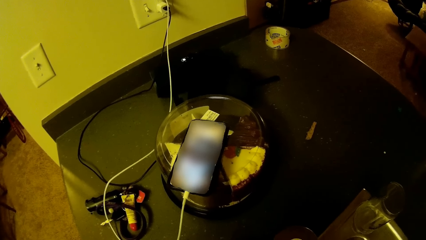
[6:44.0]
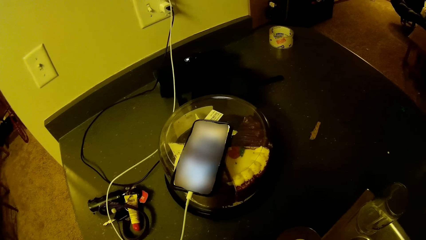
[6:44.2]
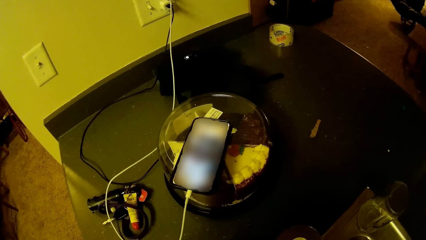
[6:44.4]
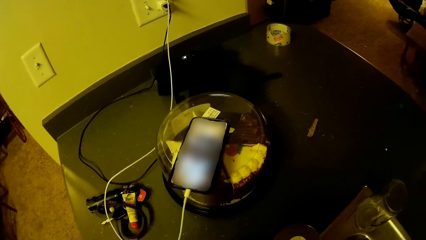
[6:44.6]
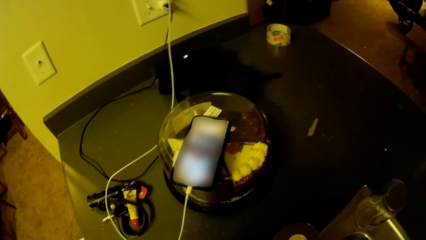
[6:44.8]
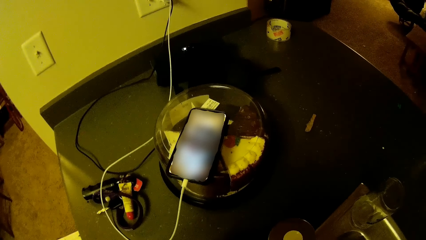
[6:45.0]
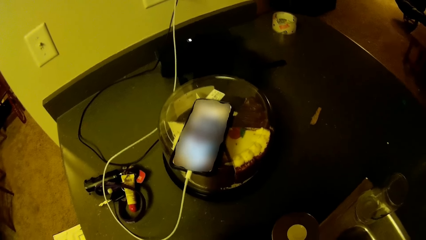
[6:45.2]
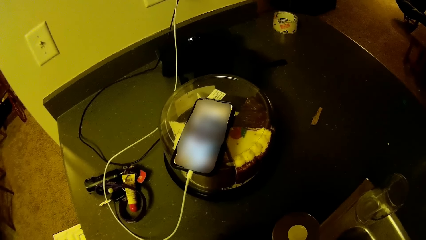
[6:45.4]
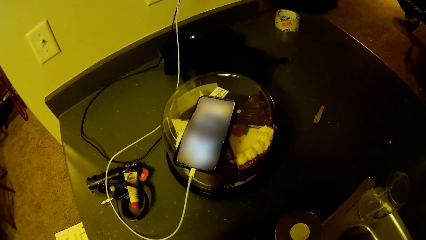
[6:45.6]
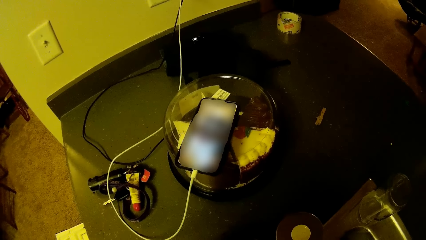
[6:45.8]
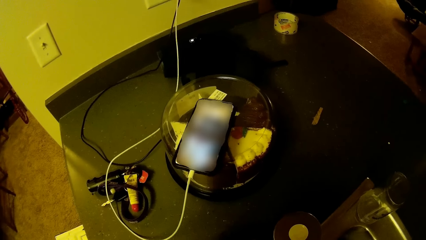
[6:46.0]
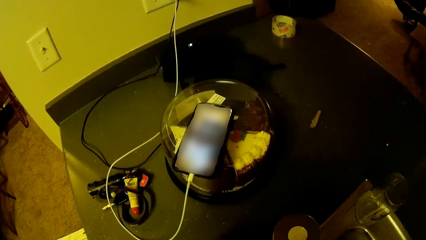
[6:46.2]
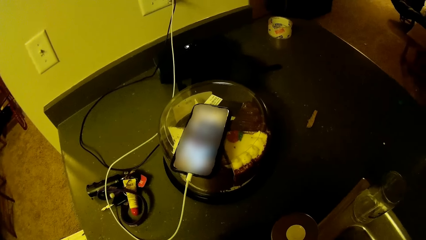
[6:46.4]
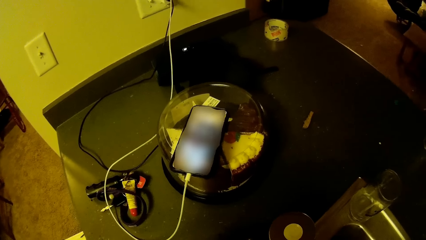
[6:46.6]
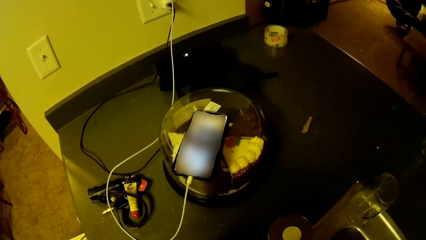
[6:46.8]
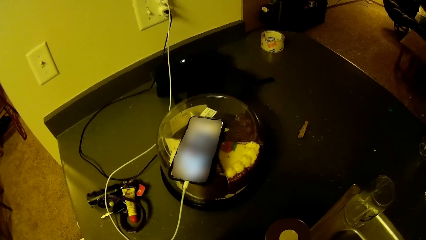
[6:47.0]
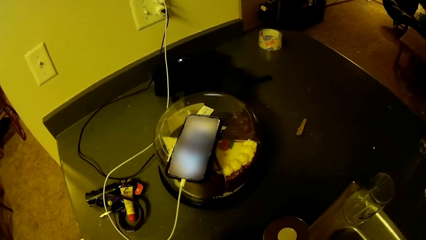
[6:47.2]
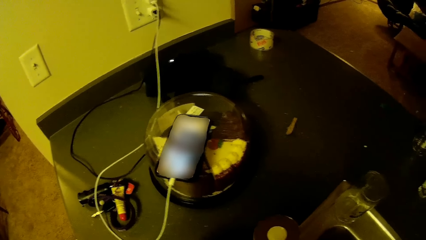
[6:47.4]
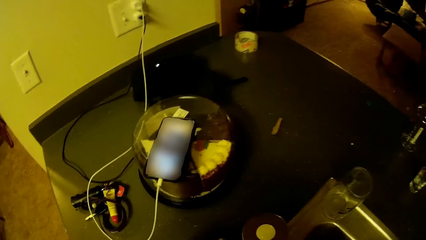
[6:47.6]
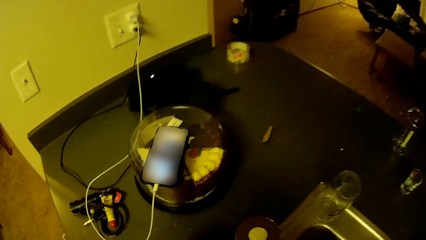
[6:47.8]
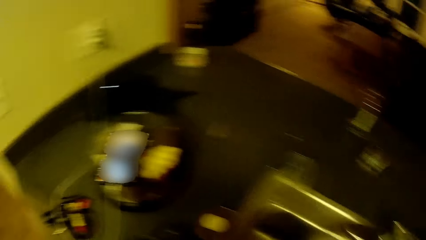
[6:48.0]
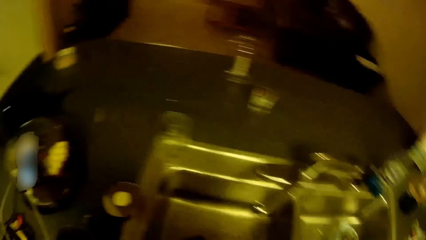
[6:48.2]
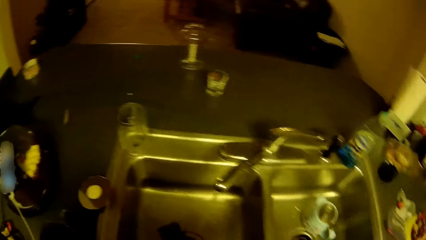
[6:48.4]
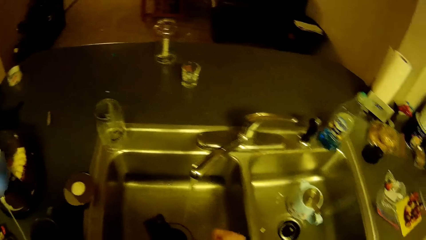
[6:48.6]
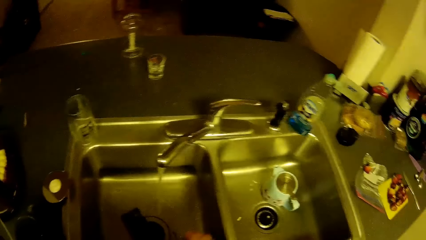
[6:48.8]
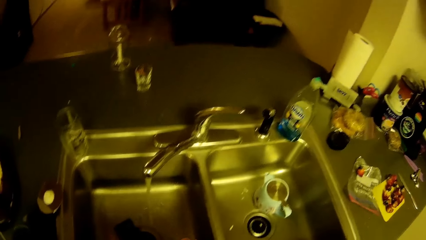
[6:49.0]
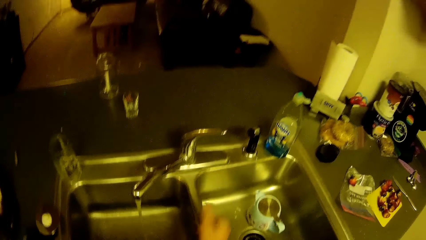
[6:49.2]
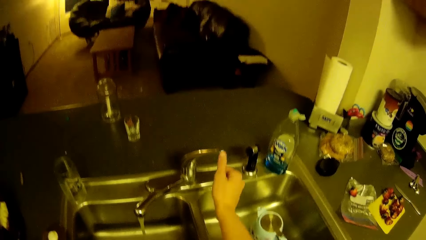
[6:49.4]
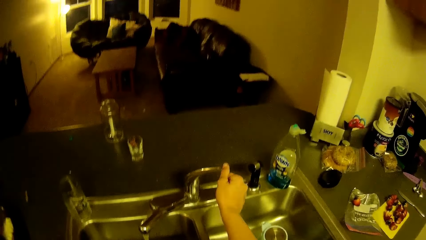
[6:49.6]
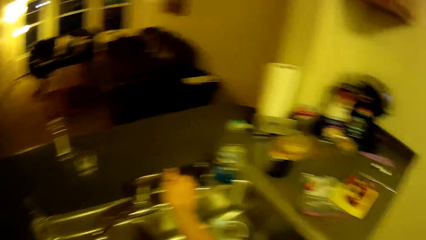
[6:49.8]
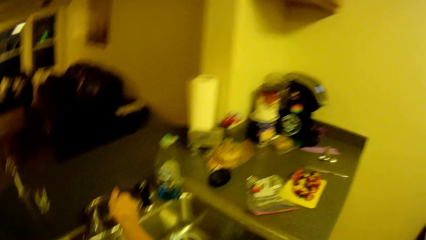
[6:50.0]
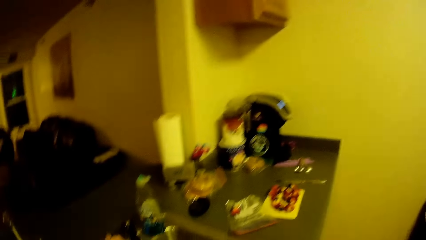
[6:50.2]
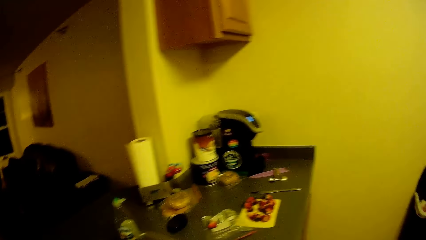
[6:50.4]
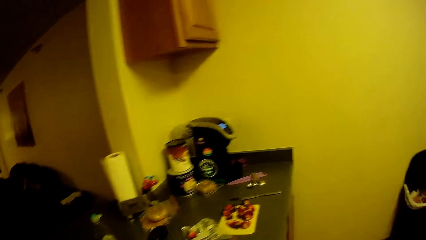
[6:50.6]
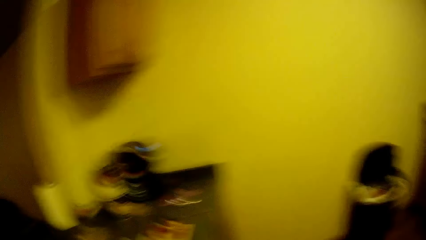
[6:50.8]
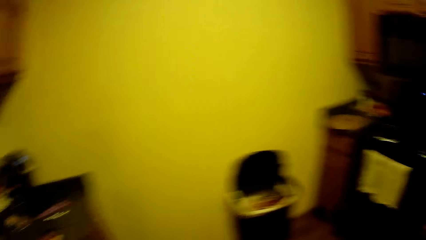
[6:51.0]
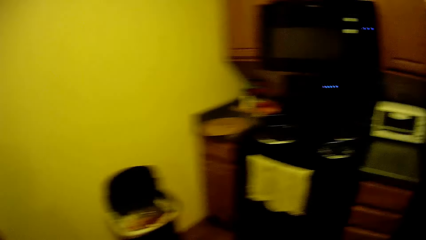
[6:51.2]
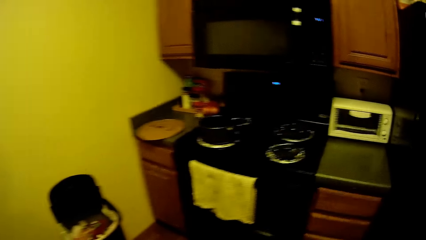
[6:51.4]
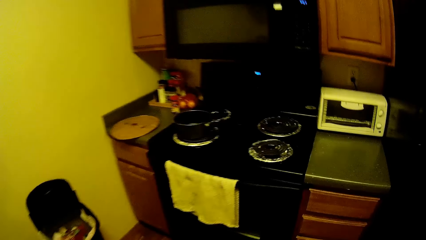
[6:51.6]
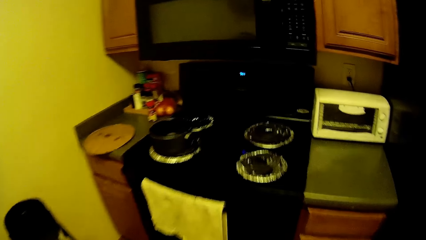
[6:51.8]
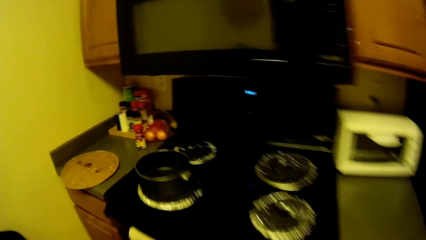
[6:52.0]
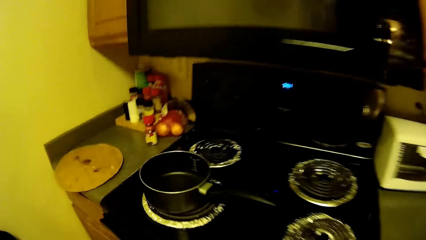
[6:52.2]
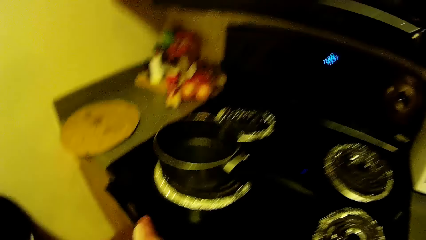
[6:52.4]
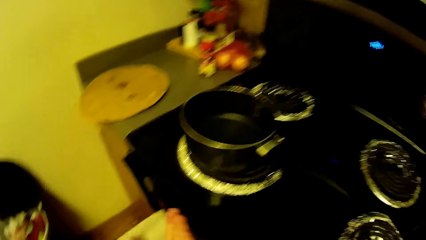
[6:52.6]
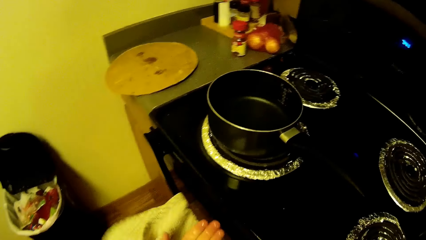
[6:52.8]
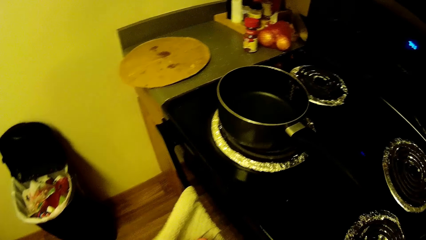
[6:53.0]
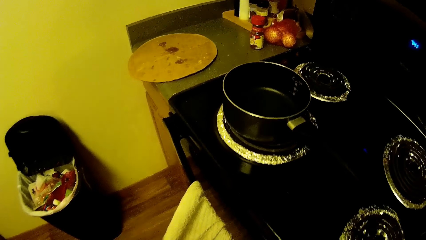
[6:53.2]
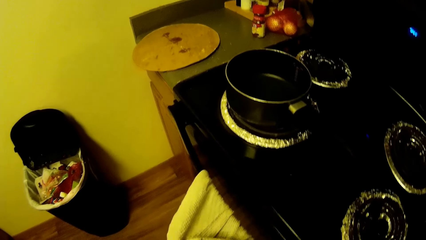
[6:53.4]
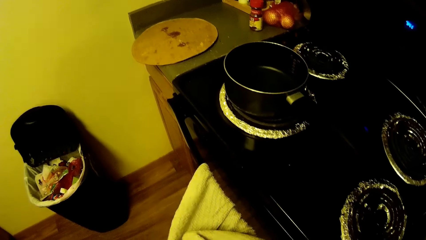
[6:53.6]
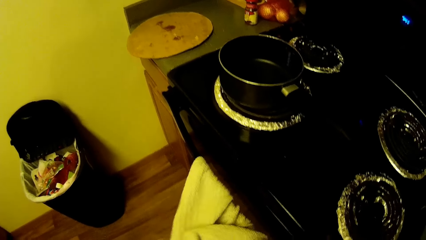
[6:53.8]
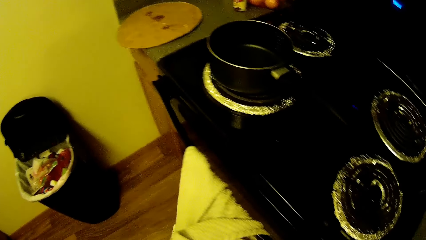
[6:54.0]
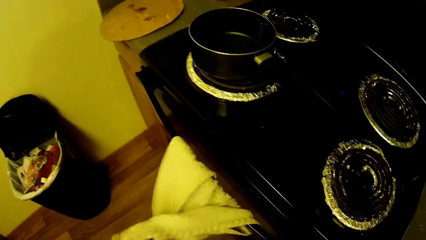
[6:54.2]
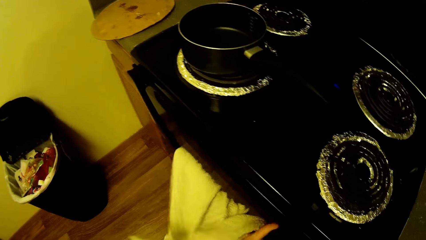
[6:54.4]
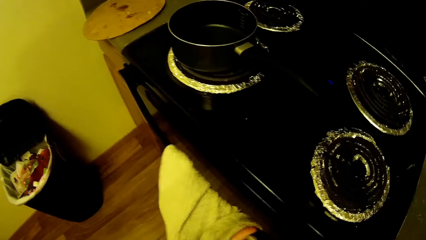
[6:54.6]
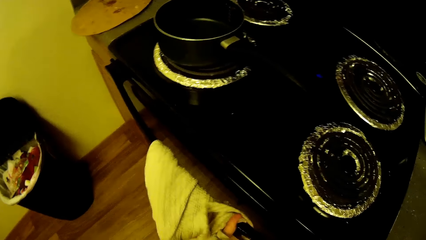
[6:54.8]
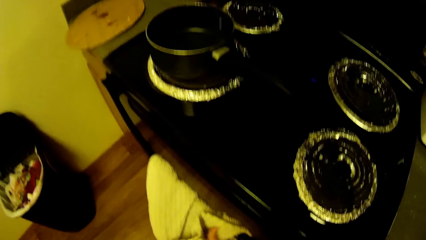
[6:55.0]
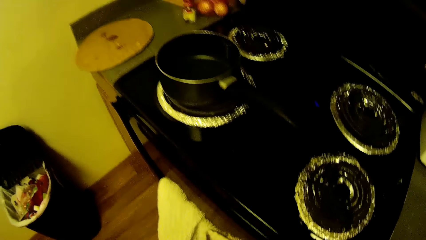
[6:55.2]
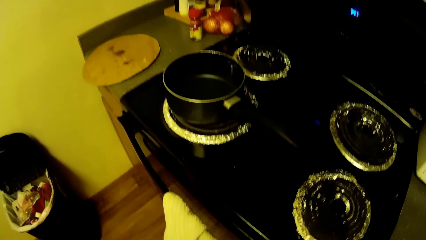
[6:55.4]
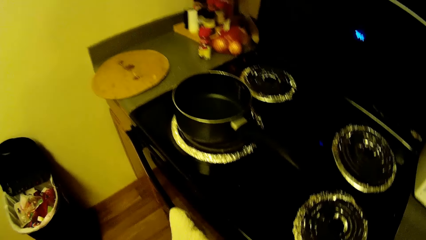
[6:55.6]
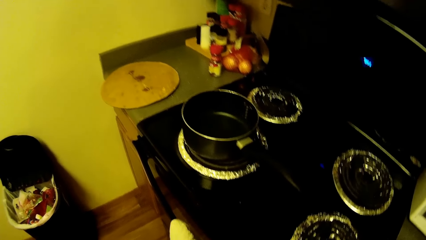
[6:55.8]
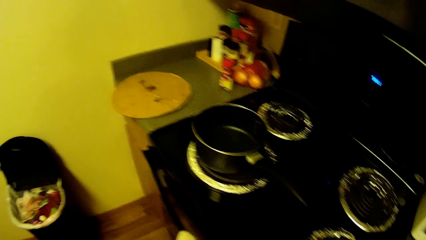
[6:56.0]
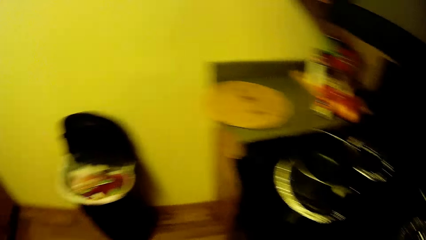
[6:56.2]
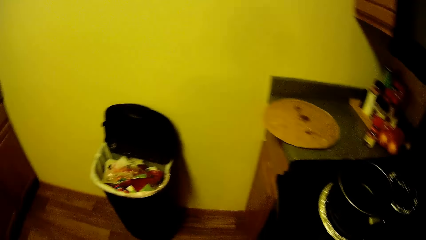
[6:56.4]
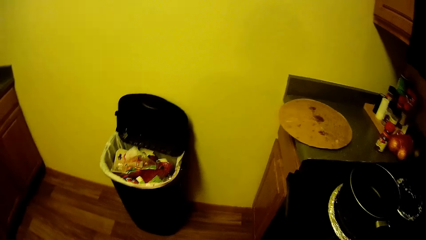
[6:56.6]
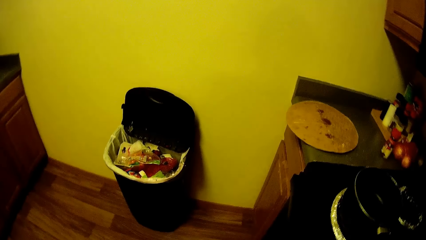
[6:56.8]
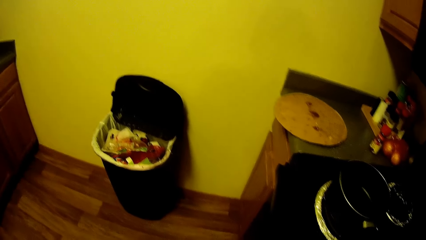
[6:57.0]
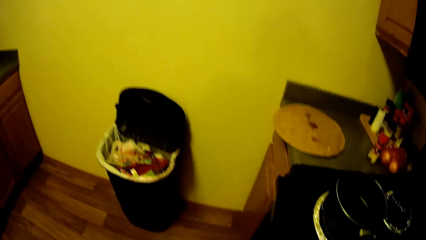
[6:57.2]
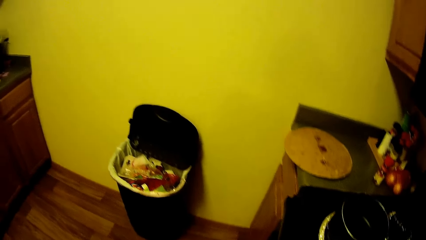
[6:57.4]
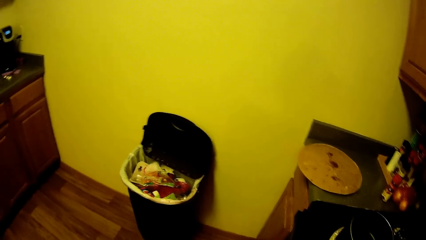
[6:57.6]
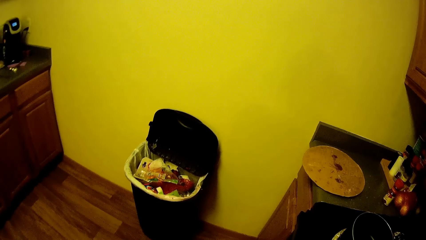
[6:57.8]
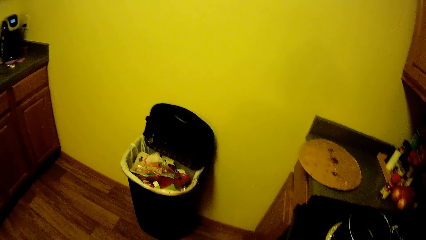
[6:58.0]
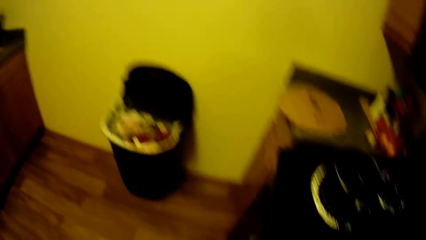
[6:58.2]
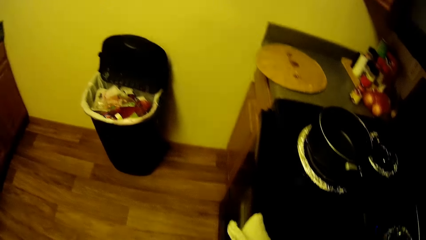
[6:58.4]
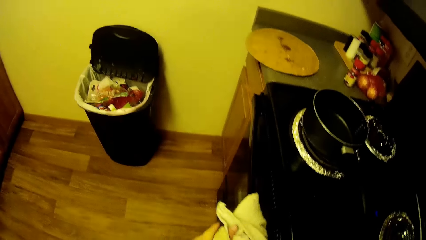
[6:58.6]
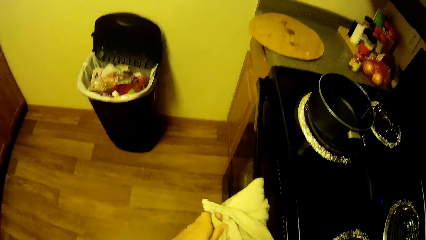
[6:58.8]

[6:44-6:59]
The camera wearer touches the tap on the kitchen sink. She opens the kitchen tap. She cleans her hand with the napkin underneath the electric cooker.
